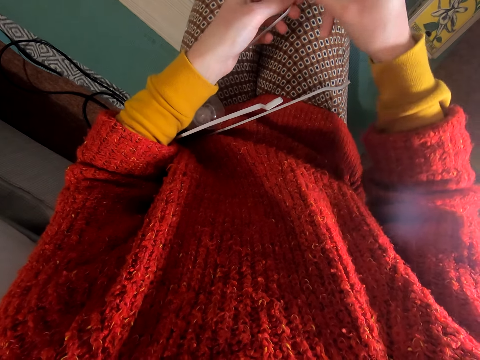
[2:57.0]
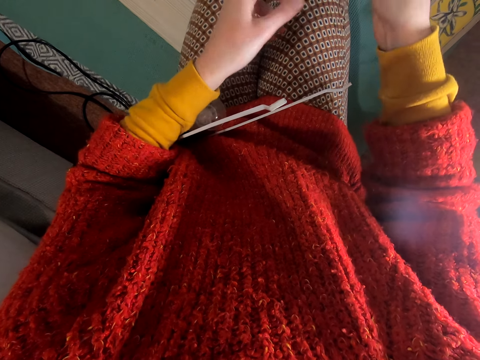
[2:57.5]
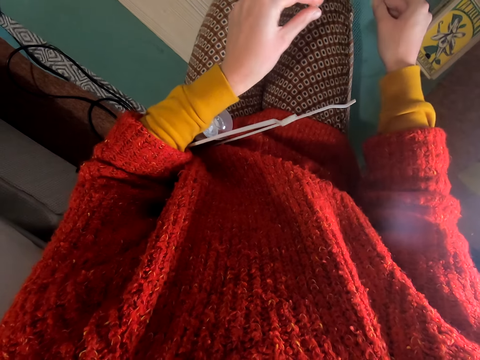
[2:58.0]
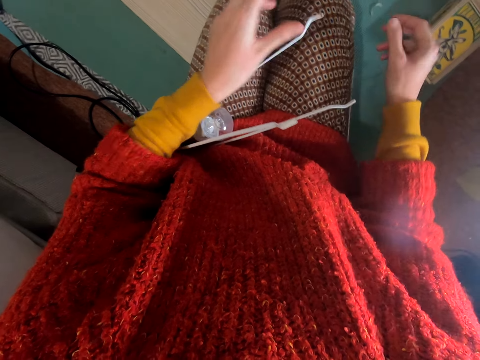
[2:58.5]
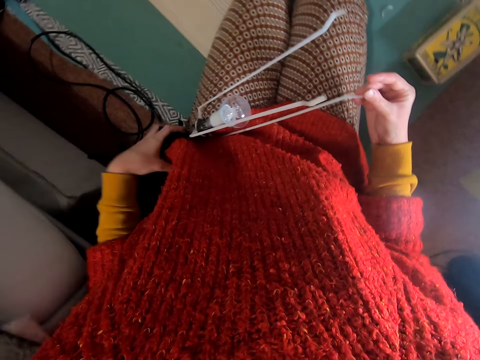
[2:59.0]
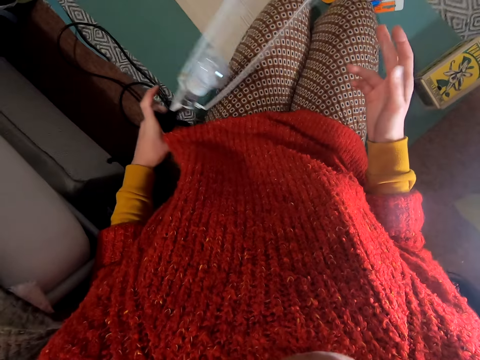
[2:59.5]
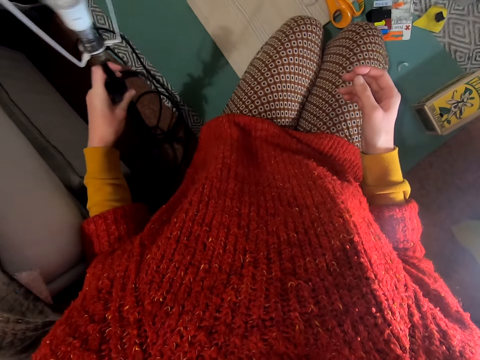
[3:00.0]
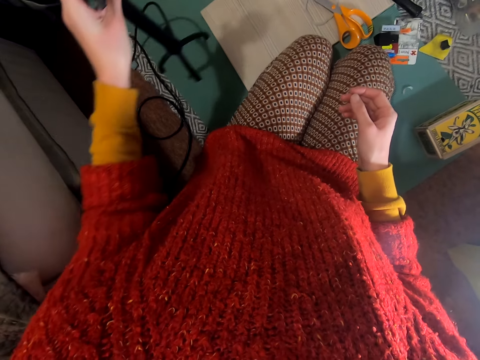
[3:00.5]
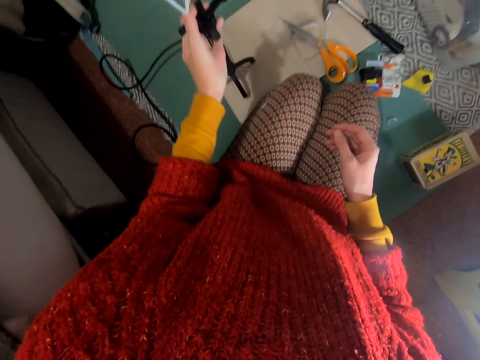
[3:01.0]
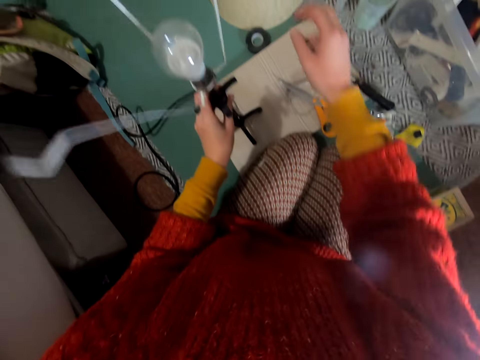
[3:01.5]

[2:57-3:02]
The camera wearer wraps with the cellotape. They place the cellotape on the table. They pick the table lamp from the lap with the left hand.

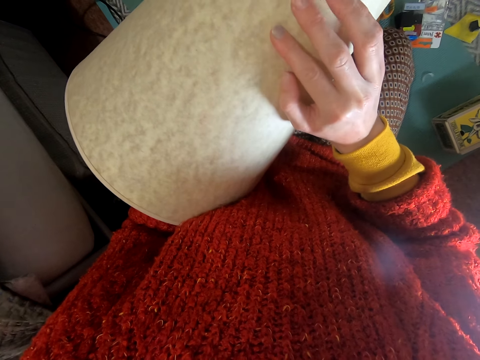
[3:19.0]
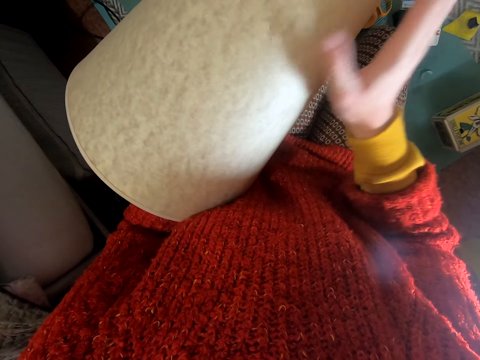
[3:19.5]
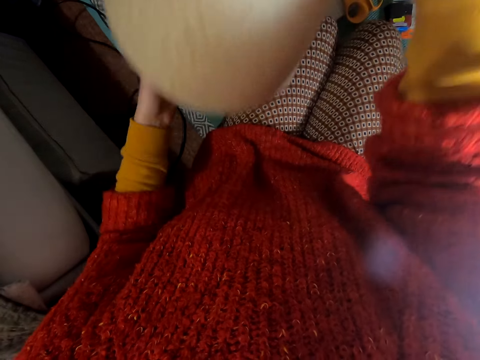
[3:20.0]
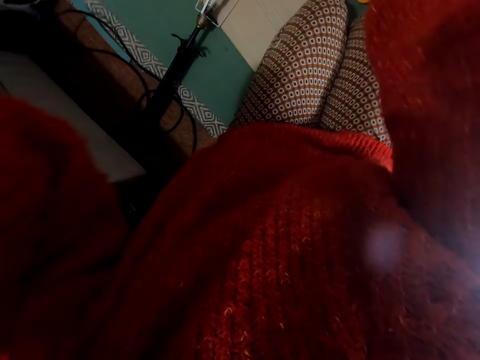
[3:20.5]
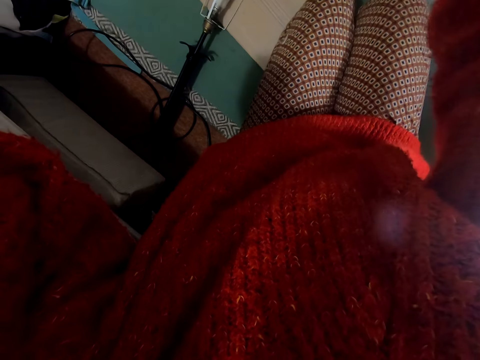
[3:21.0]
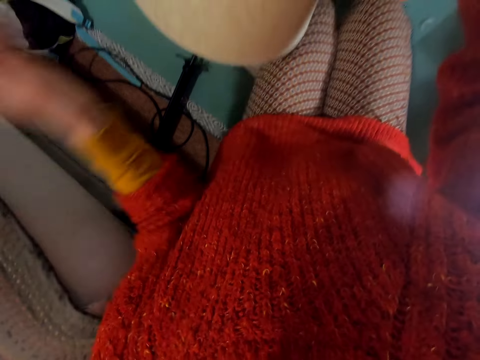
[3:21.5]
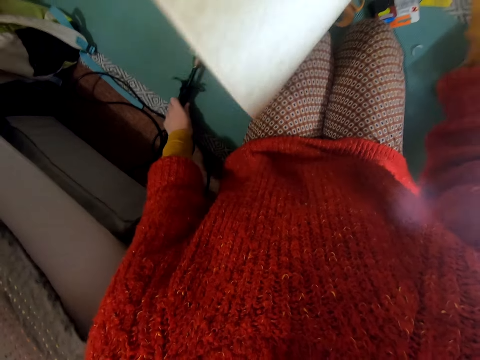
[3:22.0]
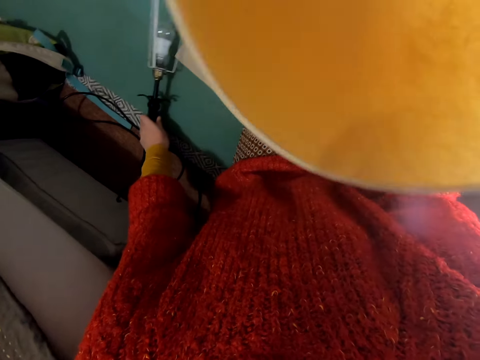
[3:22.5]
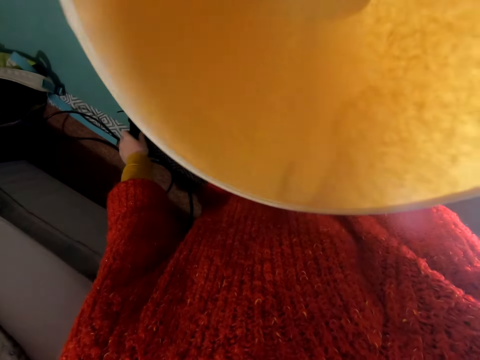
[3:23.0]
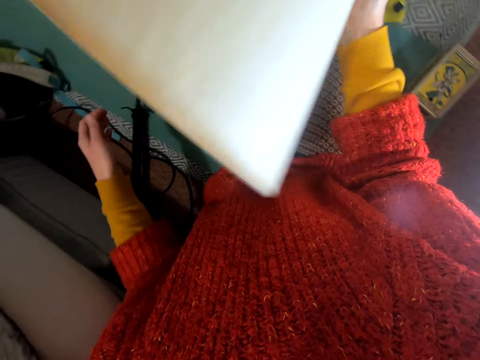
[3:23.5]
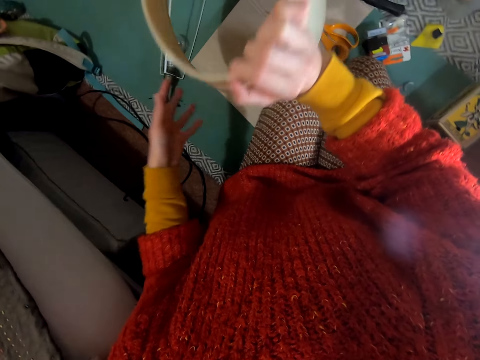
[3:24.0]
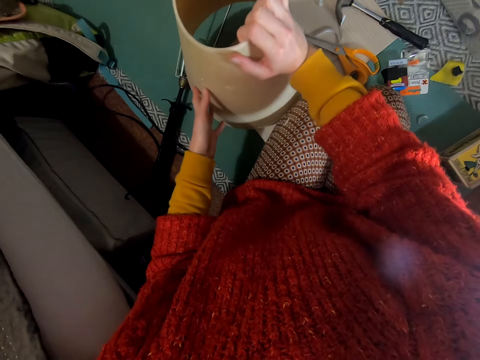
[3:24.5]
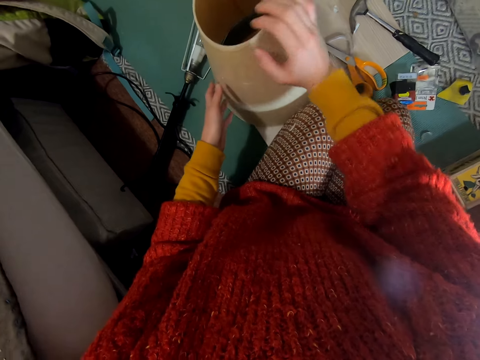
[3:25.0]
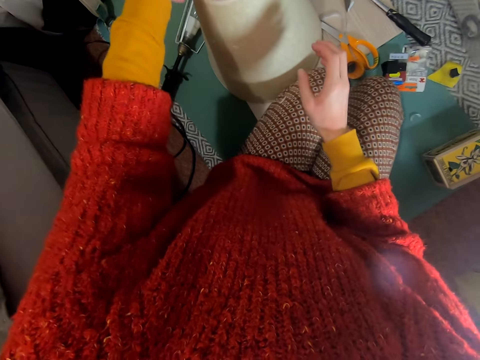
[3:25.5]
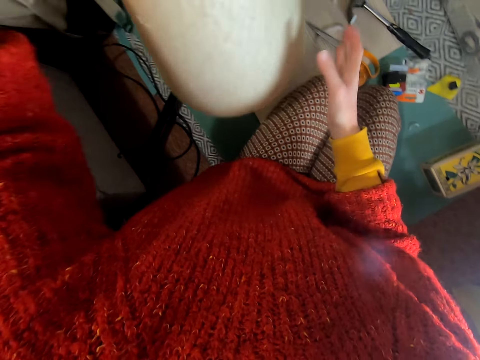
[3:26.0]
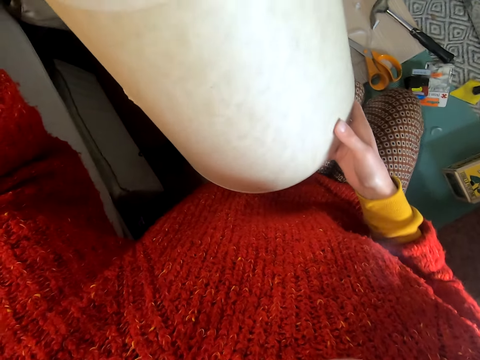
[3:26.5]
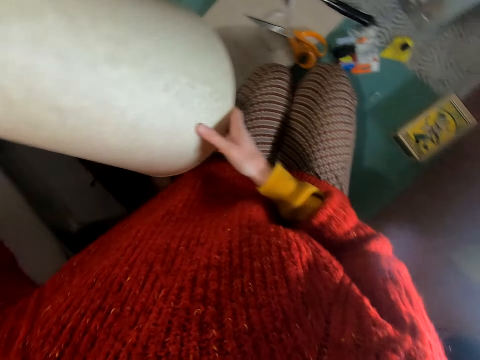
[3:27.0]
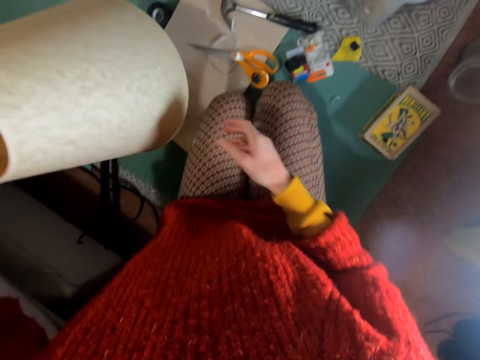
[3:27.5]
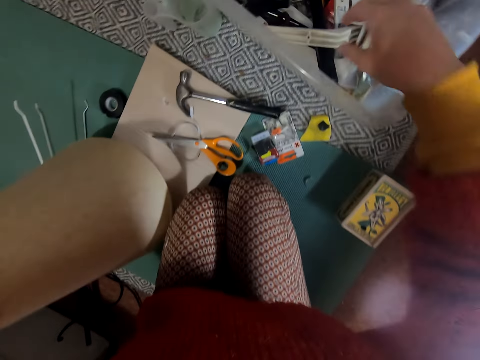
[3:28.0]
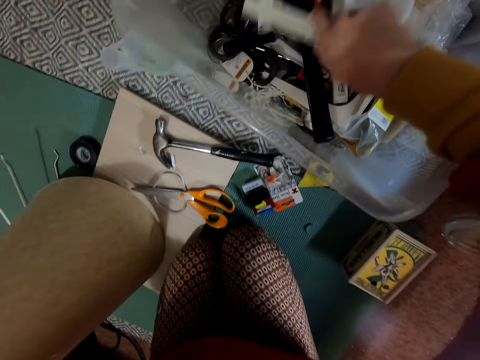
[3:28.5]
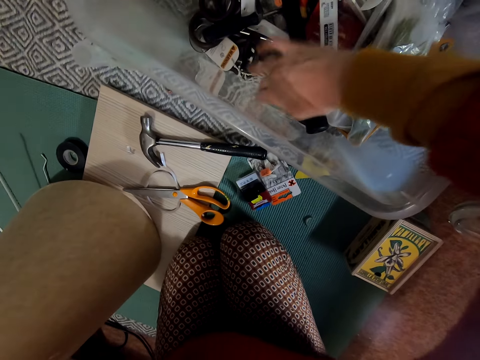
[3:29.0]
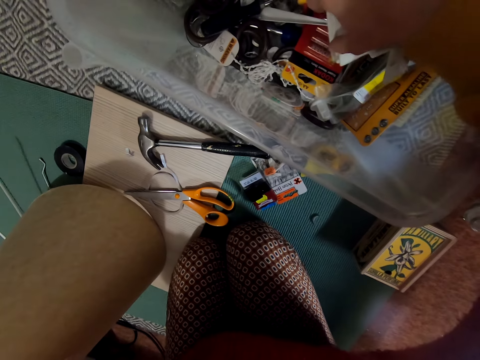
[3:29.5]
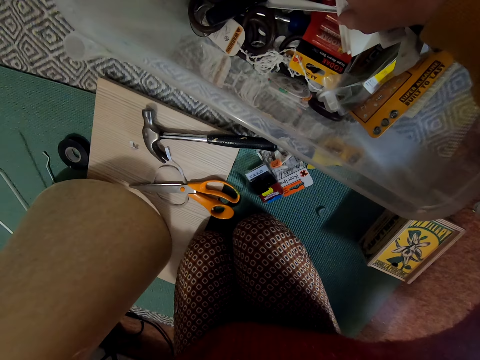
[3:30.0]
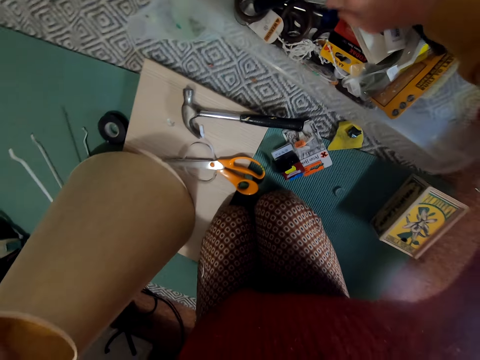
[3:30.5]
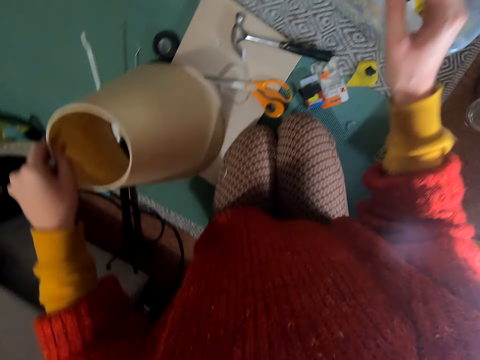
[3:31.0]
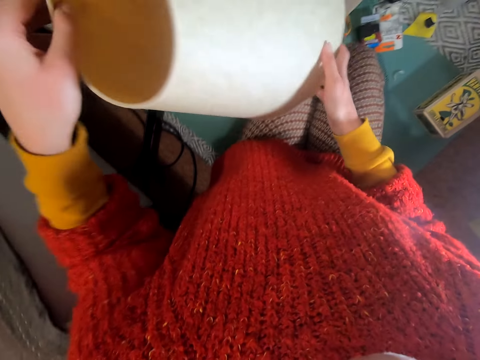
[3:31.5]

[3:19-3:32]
The camera wearer raises the left hand towards something. They move the table lamp aside on the table. They hold a light cover. They drop the lamp shade on the table. They hold a light. They pick the lamp shade from the floor. They adjust the light cover. They push aside items in the container.

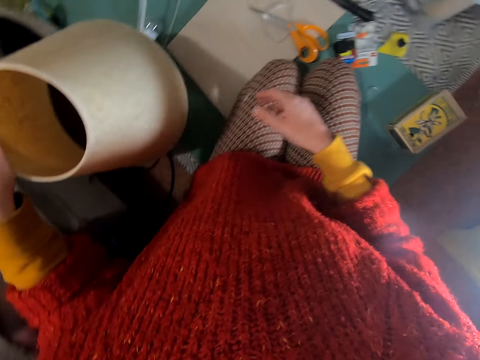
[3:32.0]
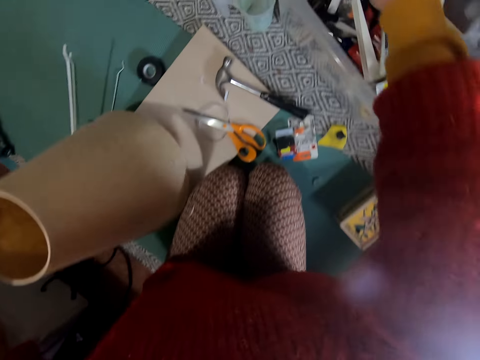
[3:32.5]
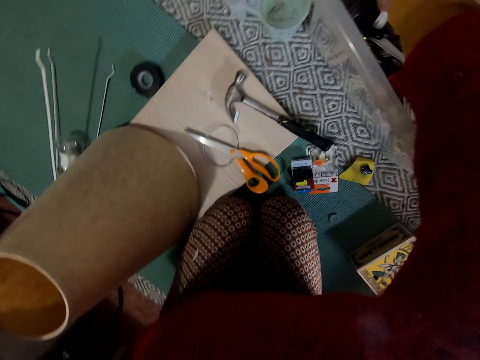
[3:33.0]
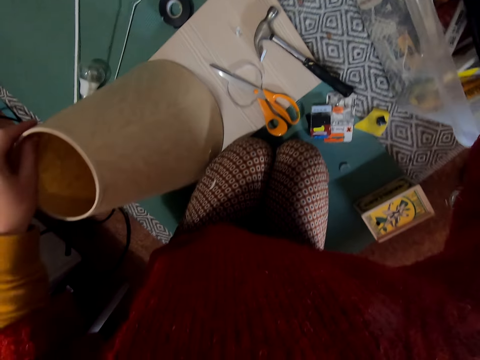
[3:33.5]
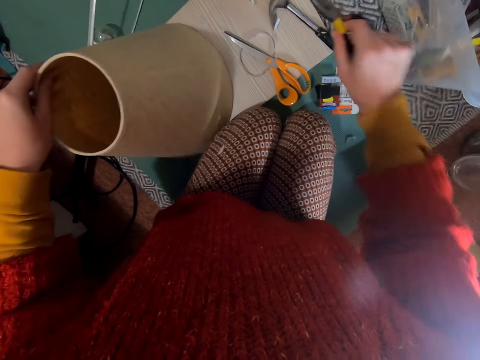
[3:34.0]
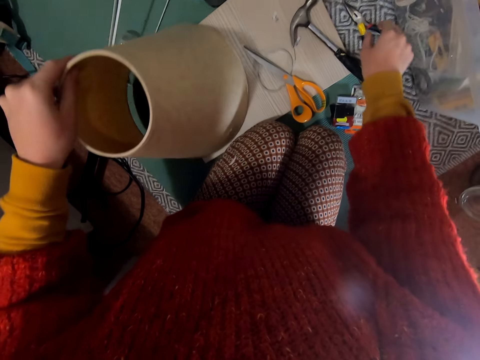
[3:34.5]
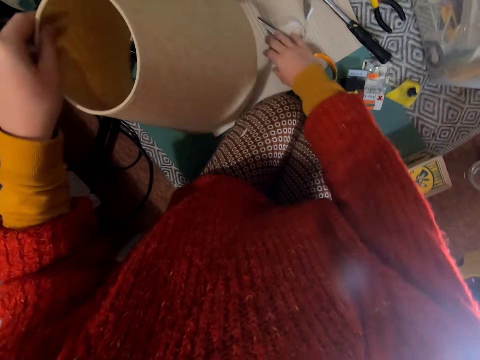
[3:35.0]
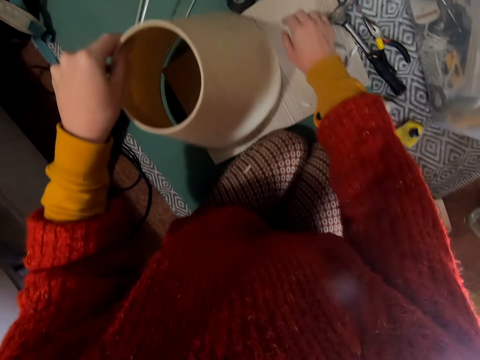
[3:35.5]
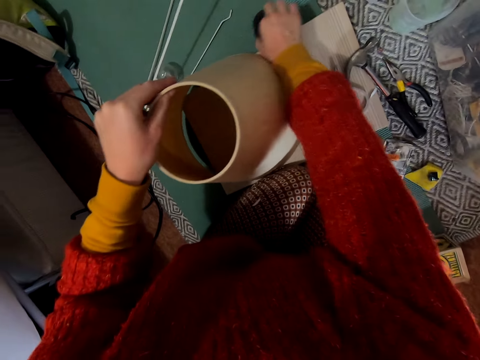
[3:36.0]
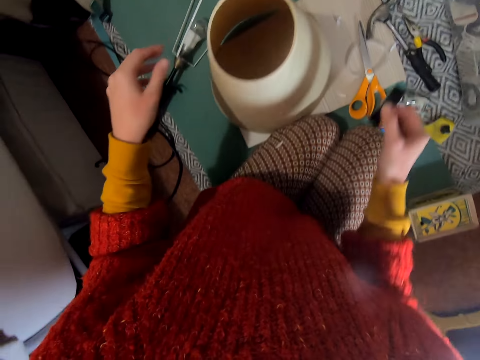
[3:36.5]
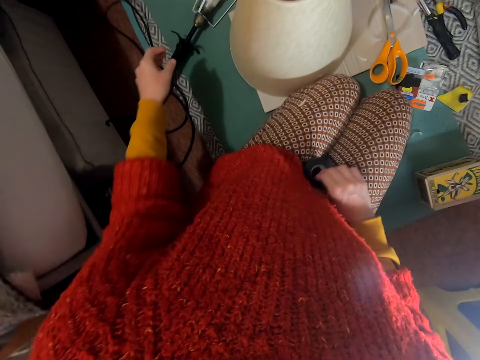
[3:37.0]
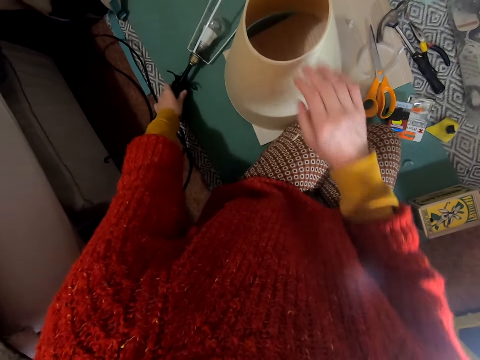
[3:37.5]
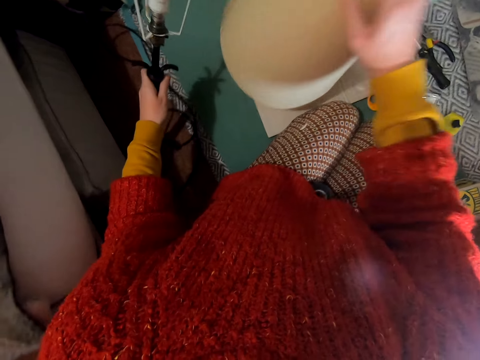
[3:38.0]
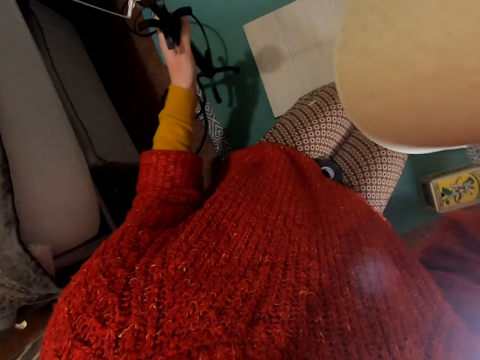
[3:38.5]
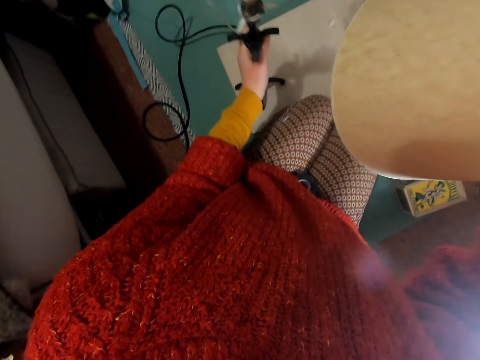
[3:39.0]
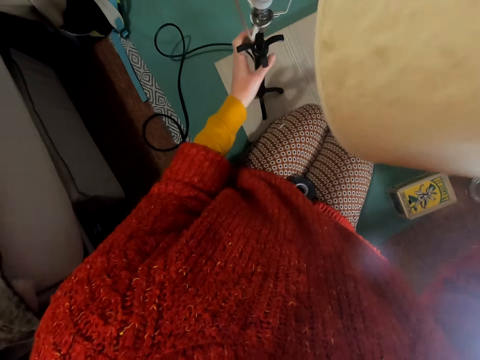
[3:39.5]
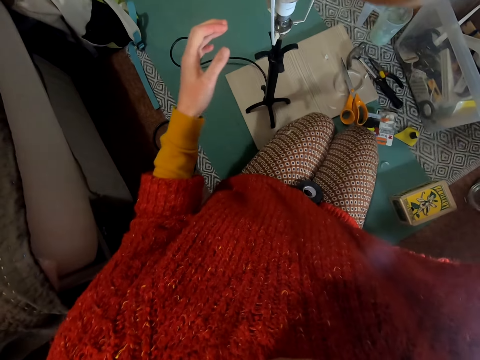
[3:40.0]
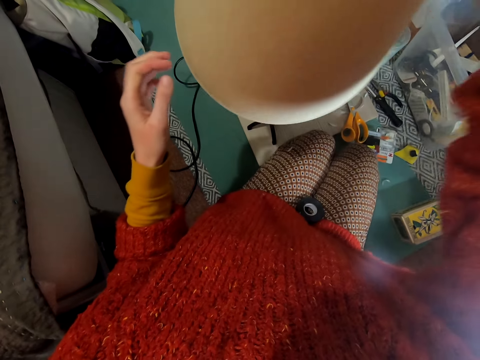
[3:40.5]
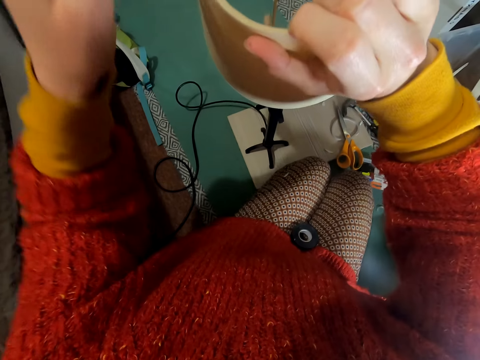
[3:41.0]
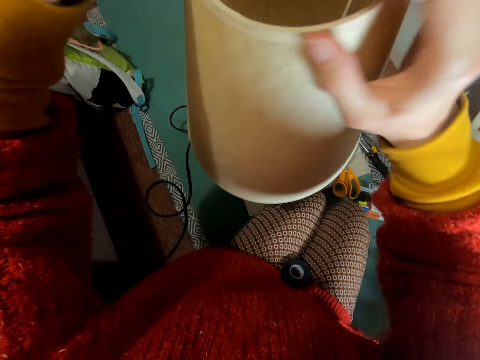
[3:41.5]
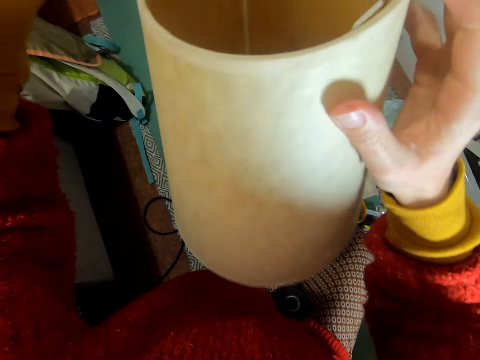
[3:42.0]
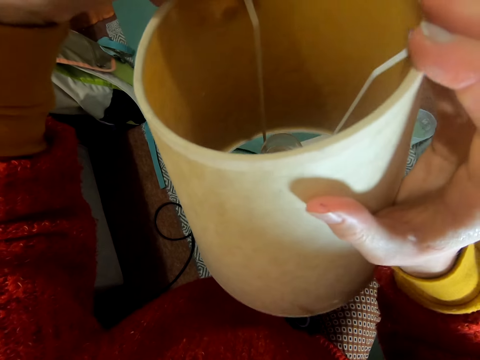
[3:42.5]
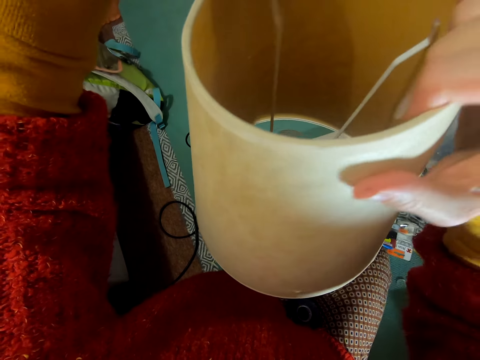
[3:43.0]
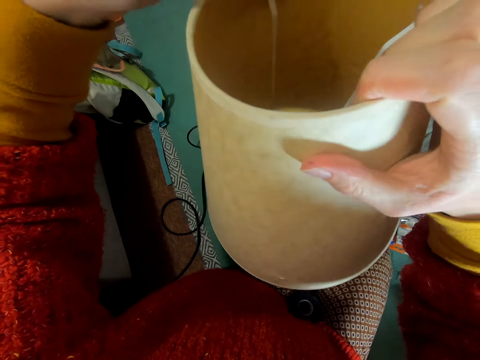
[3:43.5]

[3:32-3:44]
The camera wearer holds the lamp shade with both hands. They put a hand in the box. They pick pliers or scissors from the container. They place the pliers on the tape. They pick the cellotape from the table. They pick the lamp shade from the table. They place the lamp on the table. They put the lamp shade on the lamp.
